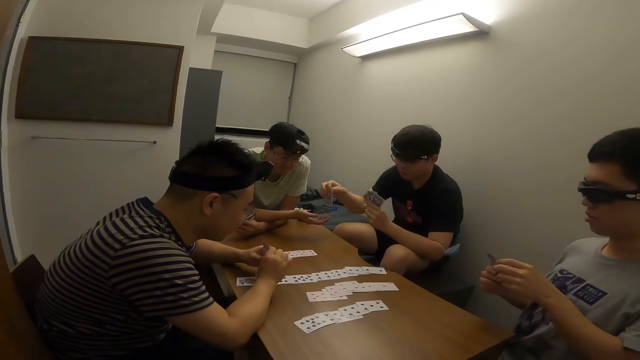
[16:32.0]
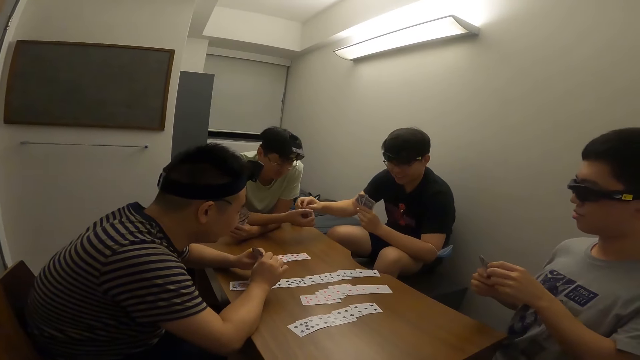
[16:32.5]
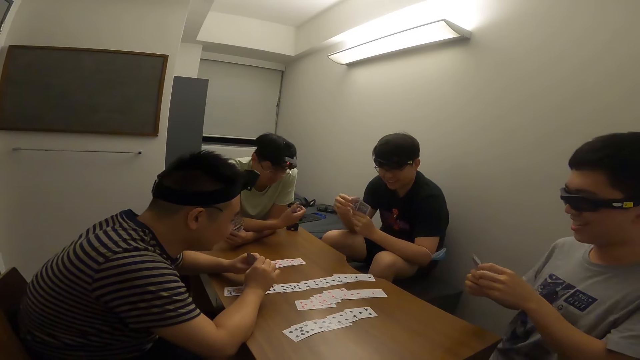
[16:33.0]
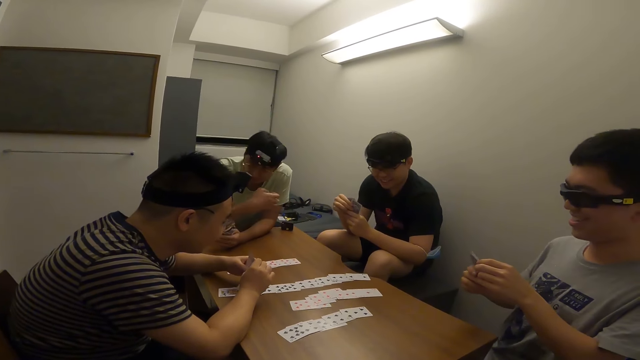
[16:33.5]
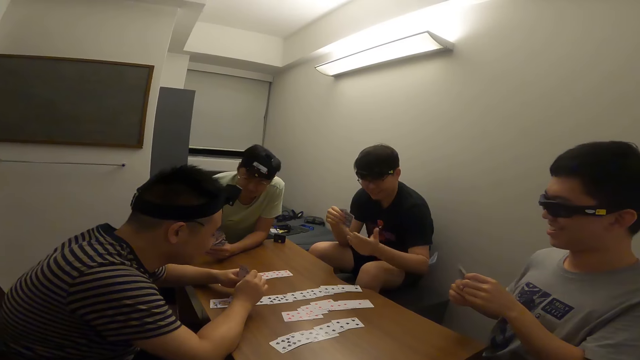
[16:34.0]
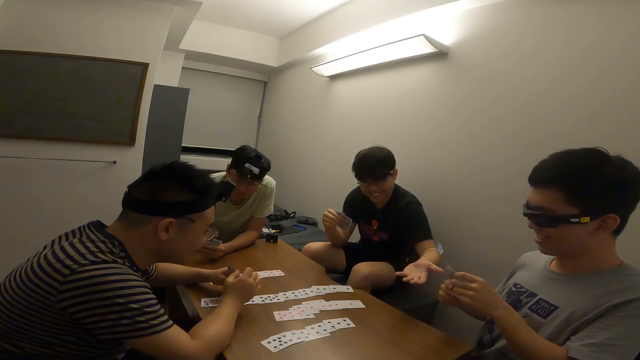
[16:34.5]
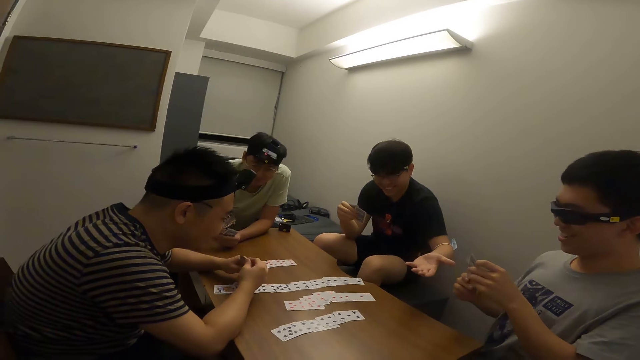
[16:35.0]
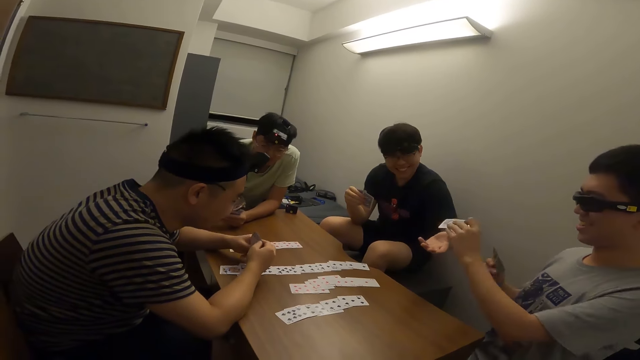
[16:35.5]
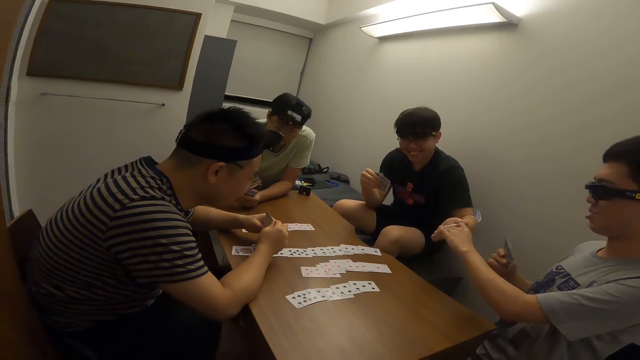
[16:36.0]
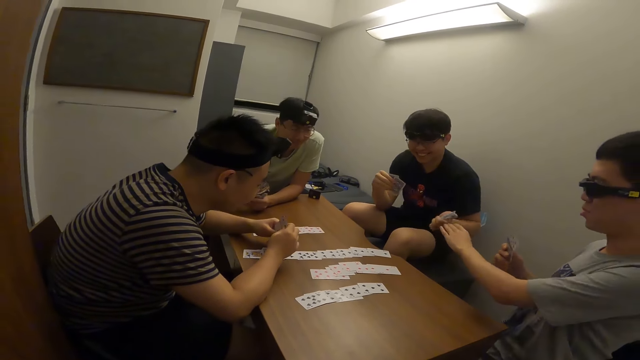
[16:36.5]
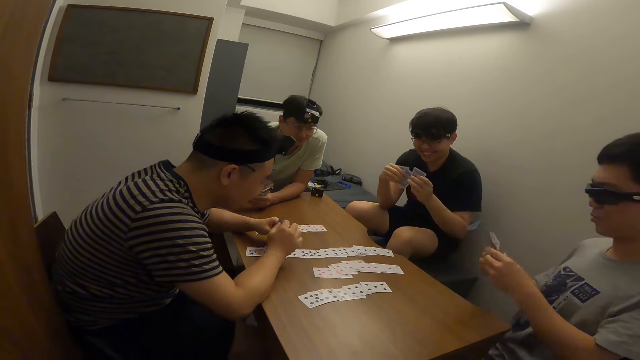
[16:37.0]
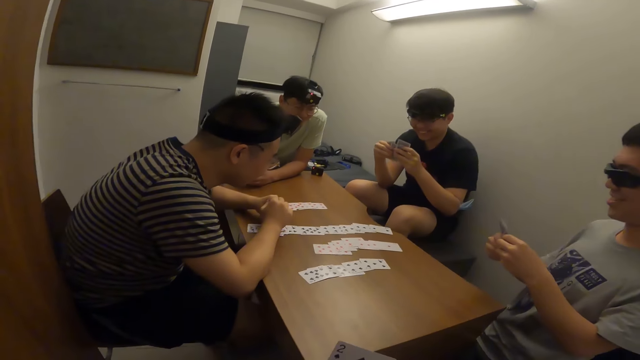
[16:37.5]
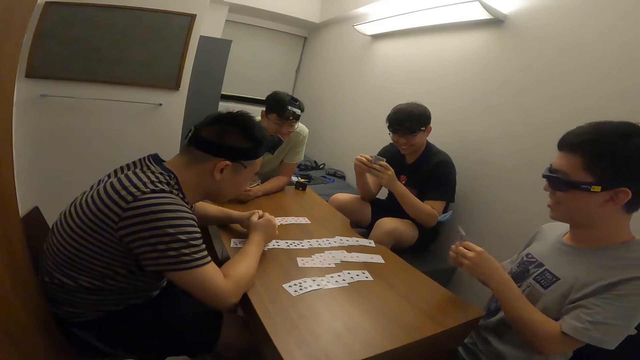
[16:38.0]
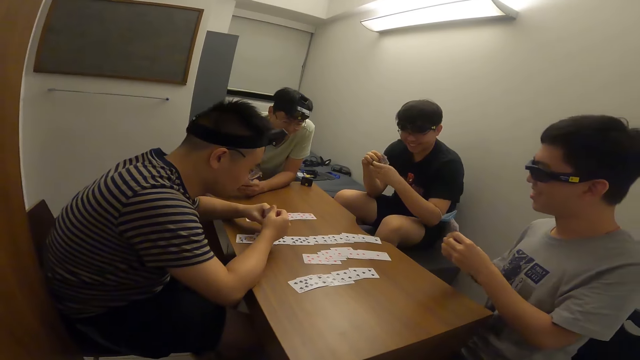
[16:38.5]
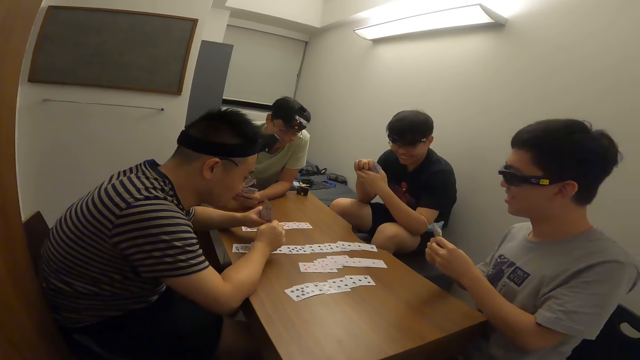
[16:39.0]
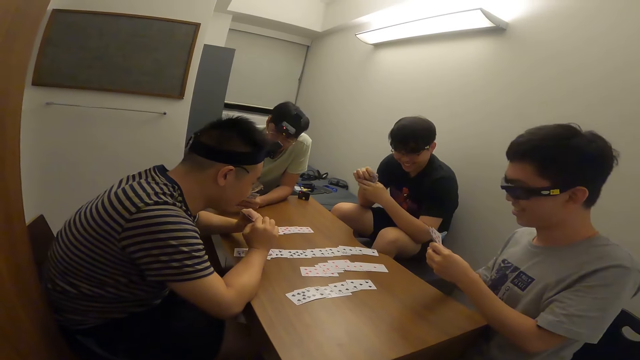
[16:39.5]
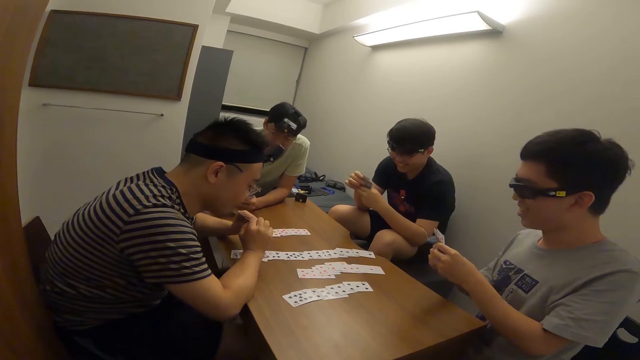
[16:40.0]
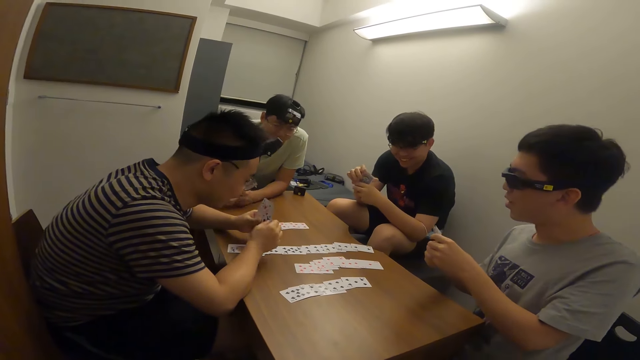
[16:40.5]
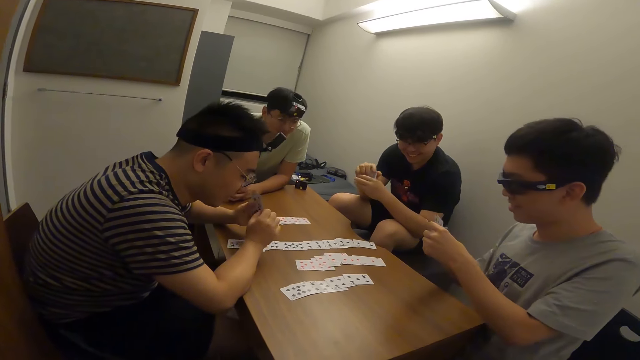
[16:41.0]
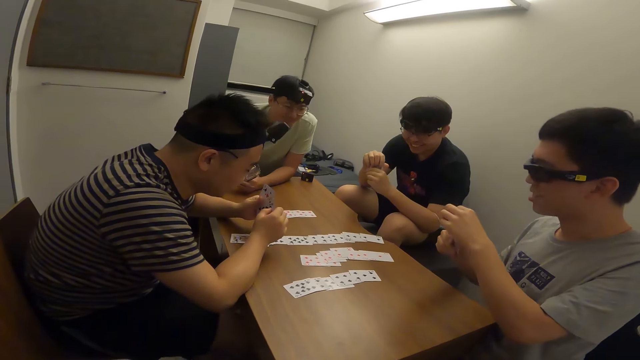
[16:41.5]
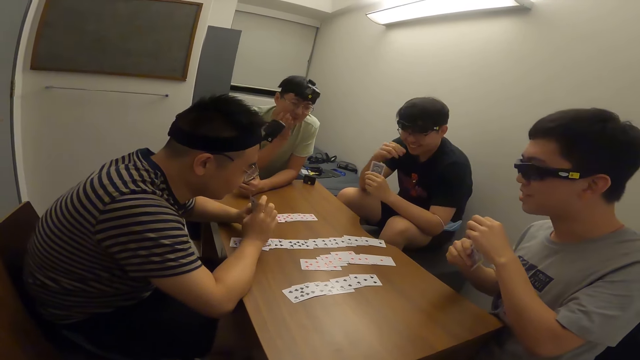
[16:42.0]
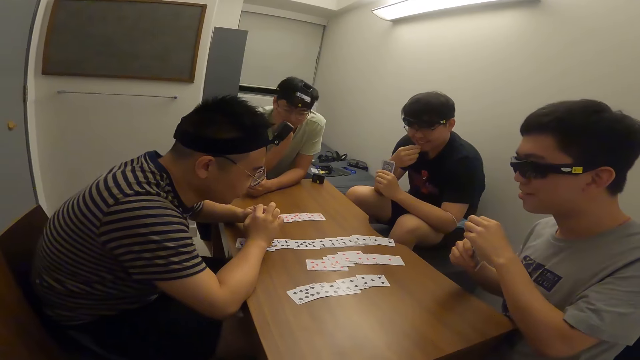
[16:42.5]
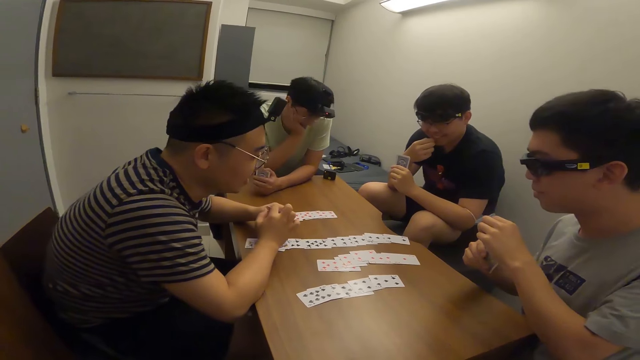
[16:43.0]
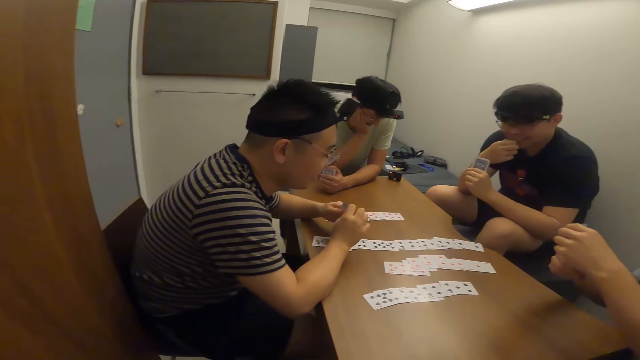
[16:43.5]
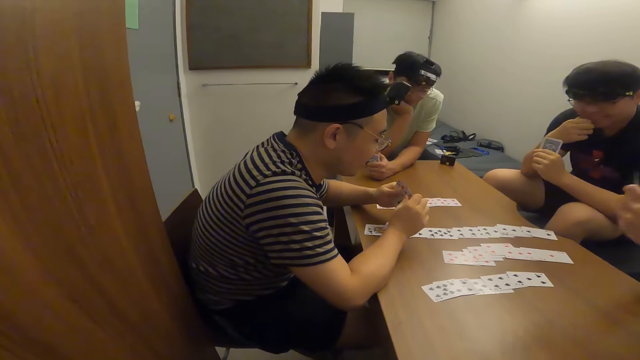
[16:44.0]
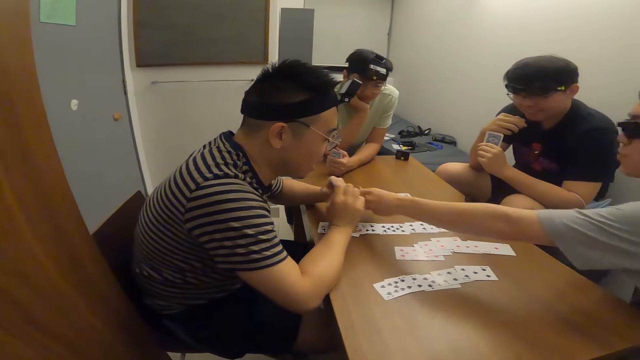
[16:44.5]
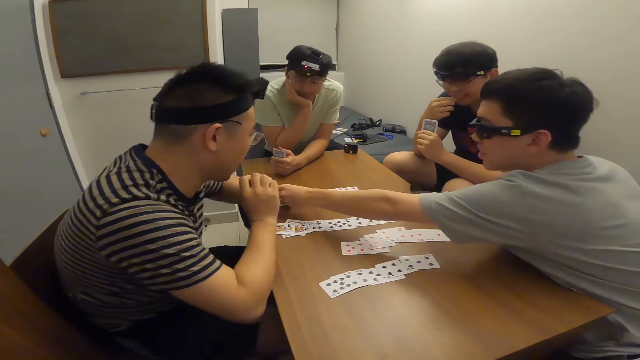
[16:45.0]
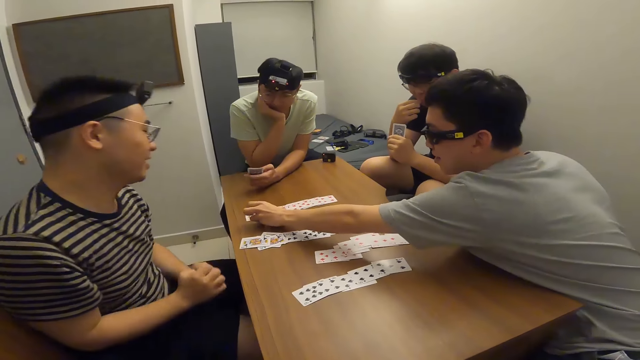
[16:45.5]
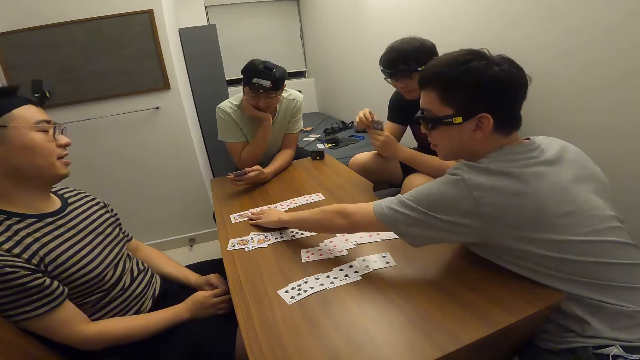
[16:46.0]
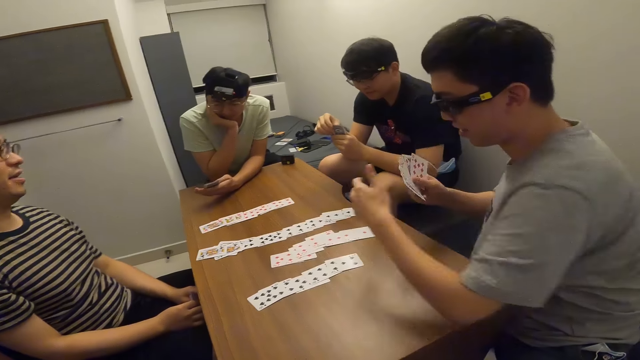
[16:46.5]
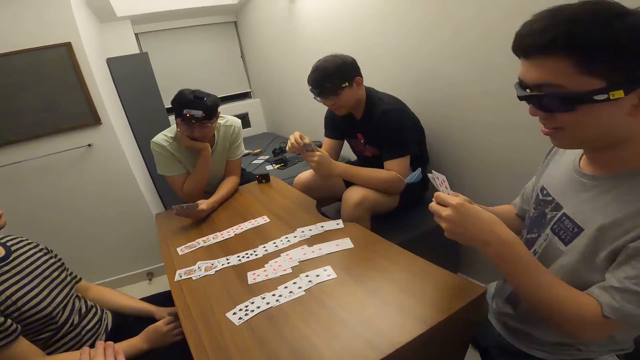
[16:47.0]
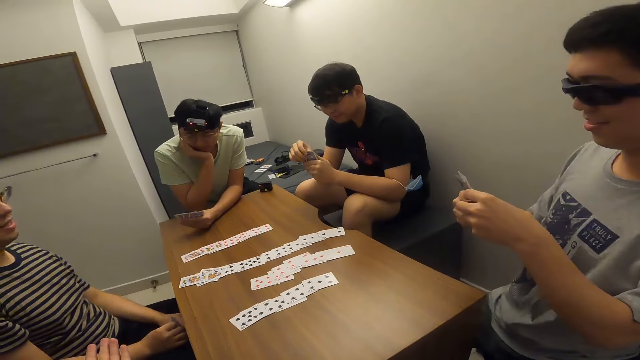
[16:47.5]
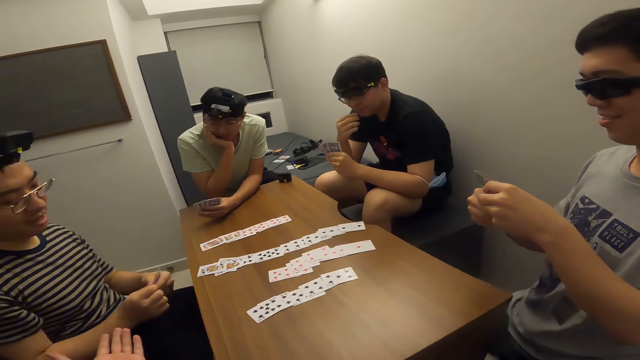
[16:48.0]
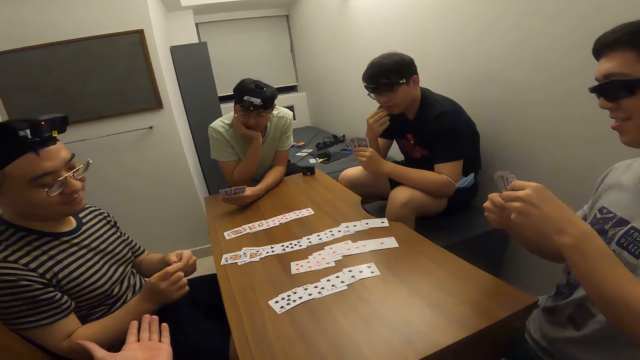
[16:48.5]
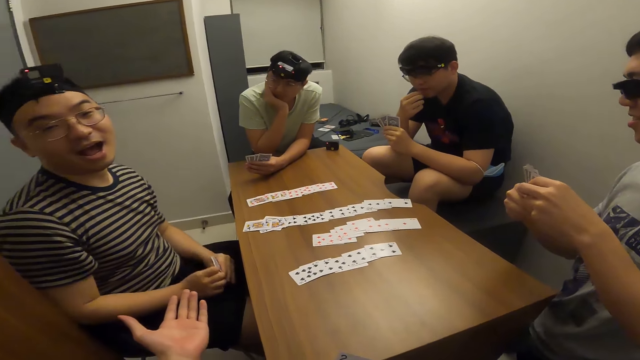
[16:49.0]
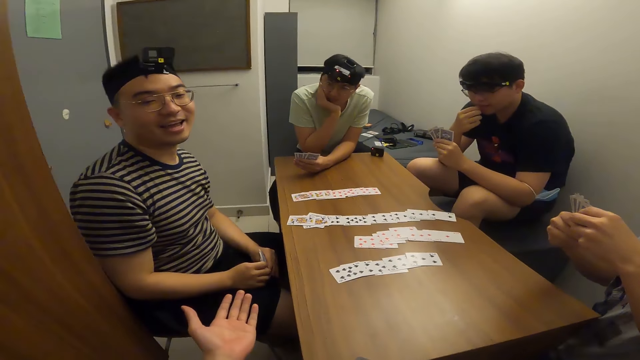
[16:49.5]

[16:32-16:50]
A man passes a card to another man with his right hand. A third man passes a card to the first man with his right hand. The third man places a card on the table with his right hand.

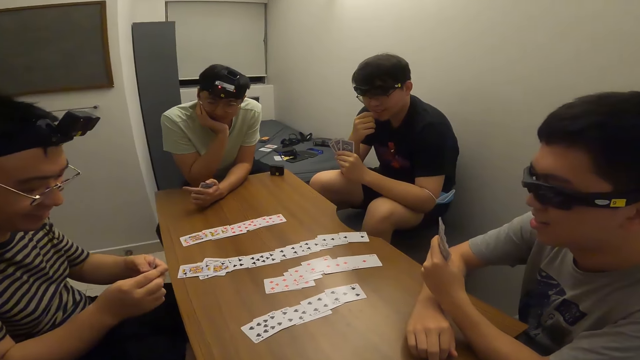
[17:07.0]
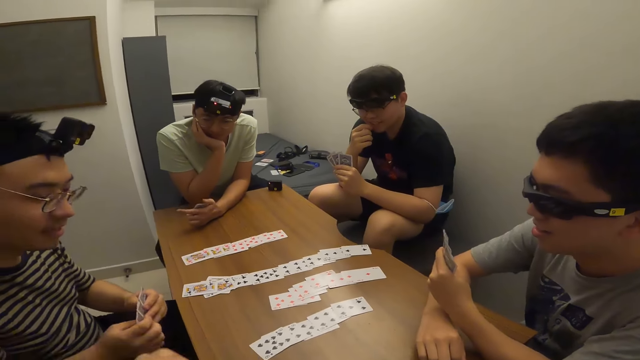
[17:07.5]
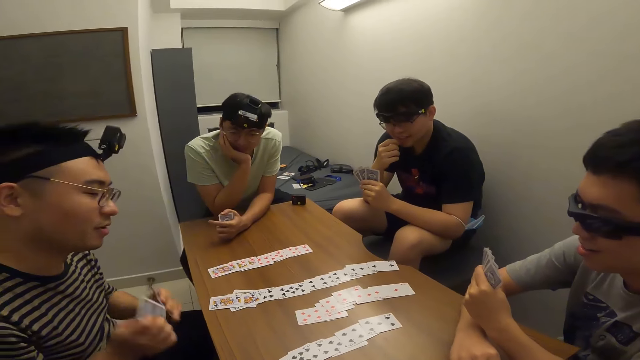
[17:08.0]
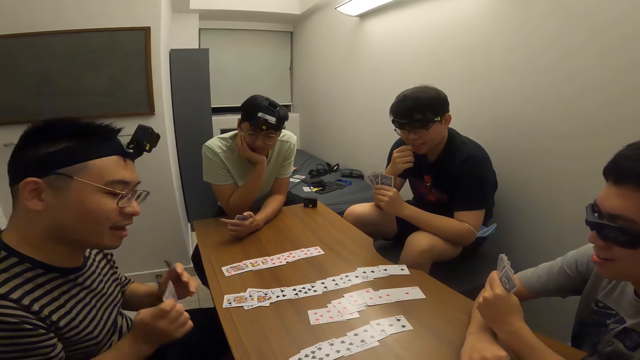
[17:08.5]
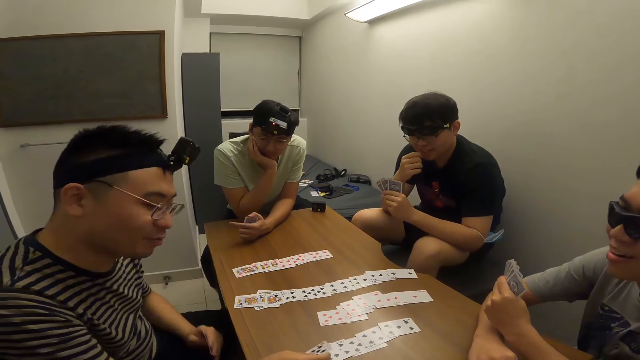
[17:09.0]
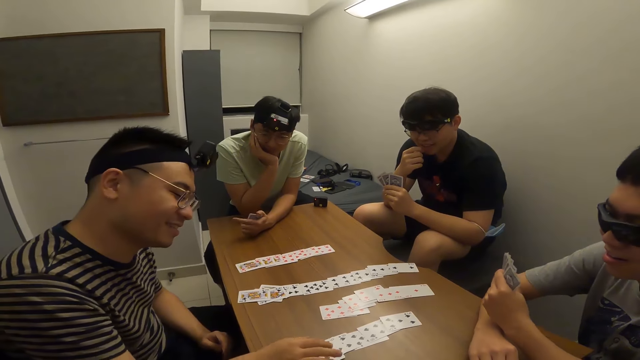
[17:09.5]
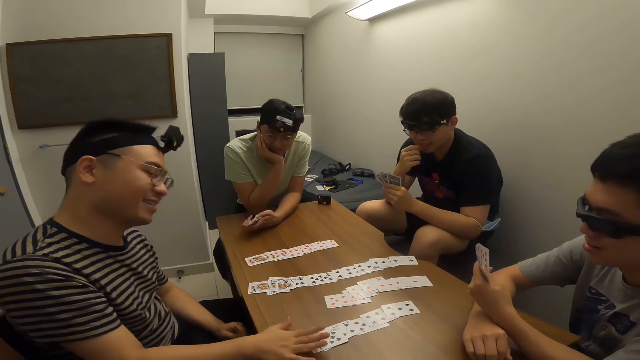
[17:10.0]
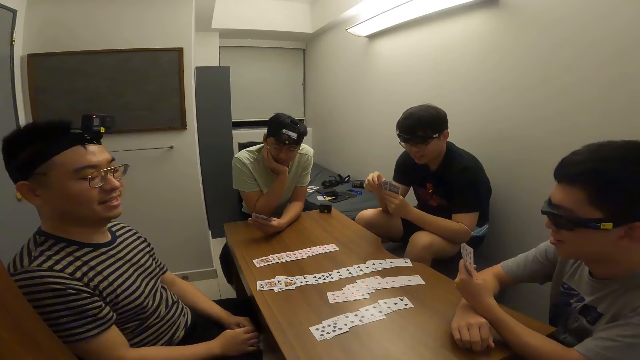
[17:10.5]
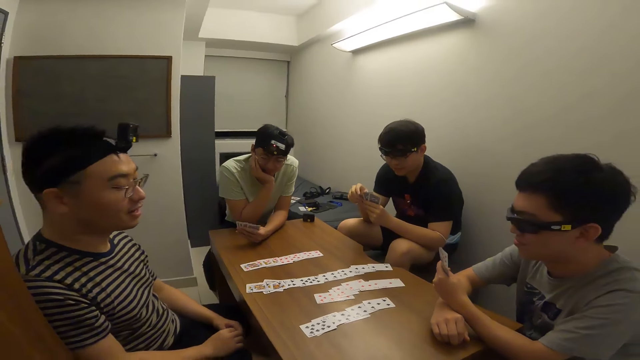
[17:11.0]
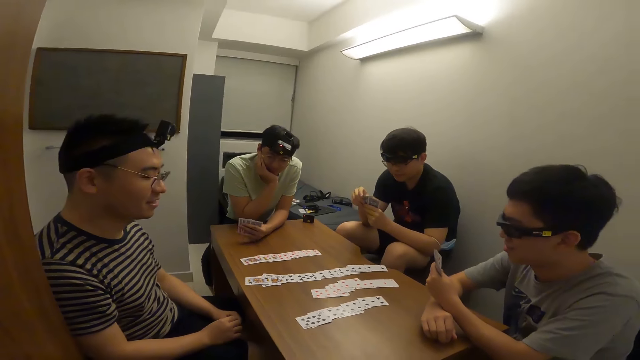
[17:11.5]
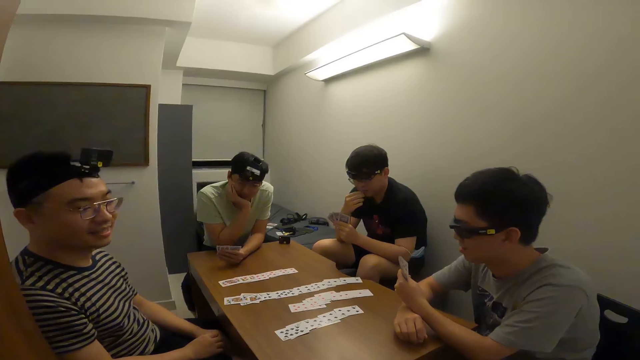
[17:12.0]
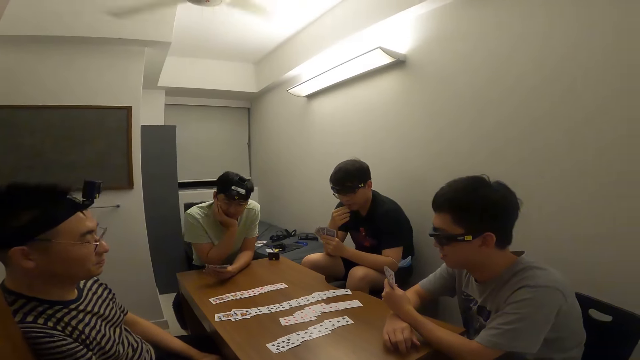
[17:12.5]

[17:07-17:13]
A man places a card on the table with his right hand.
